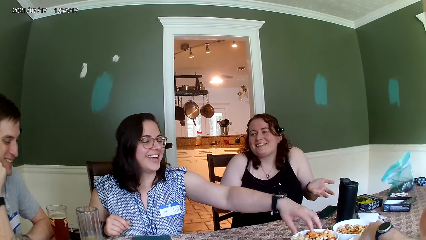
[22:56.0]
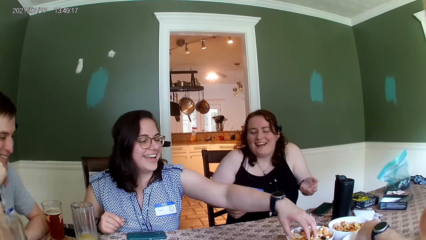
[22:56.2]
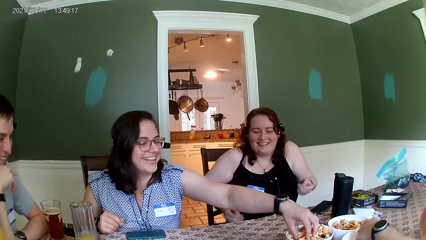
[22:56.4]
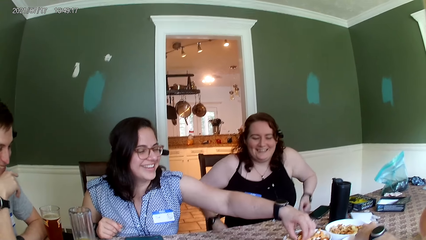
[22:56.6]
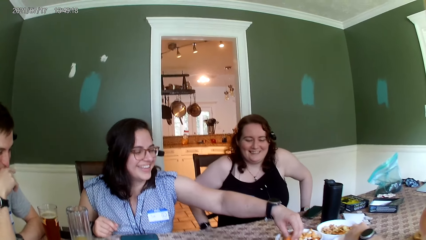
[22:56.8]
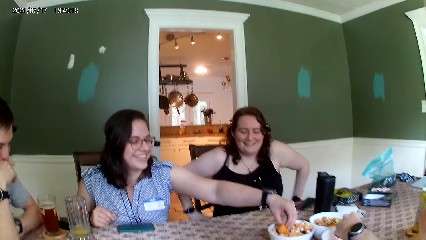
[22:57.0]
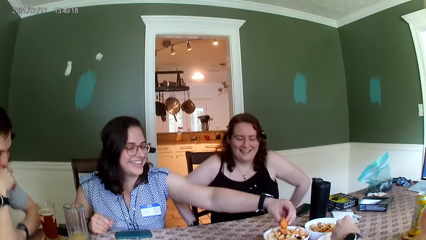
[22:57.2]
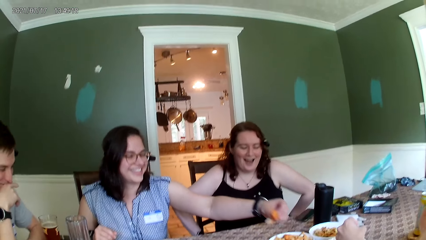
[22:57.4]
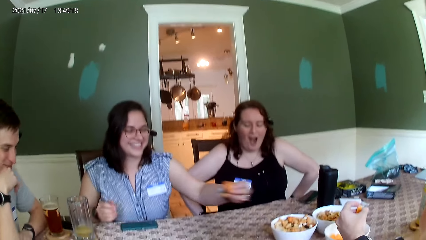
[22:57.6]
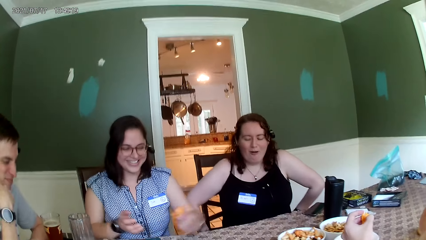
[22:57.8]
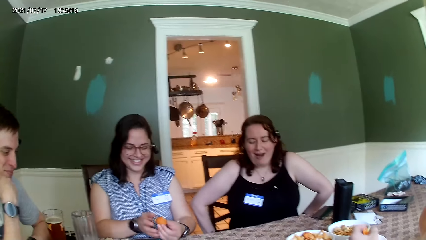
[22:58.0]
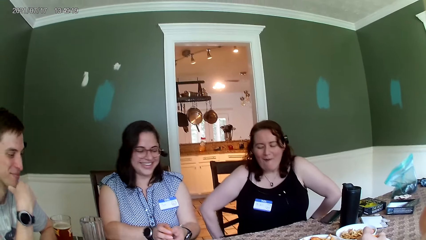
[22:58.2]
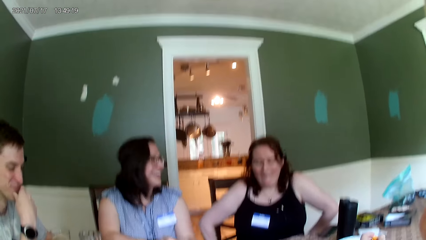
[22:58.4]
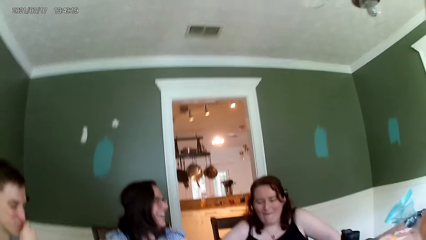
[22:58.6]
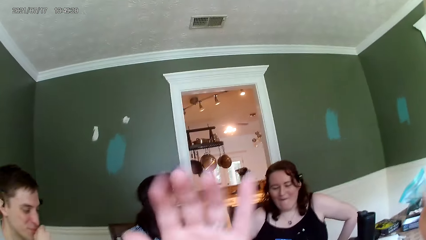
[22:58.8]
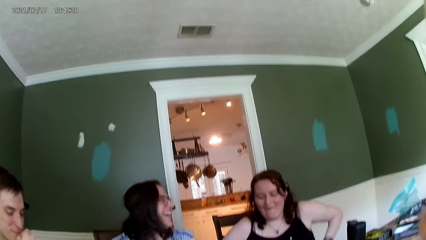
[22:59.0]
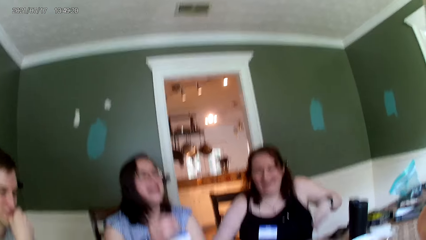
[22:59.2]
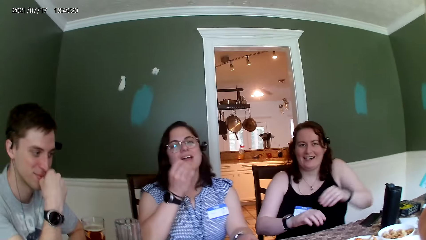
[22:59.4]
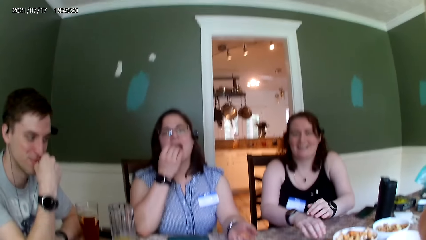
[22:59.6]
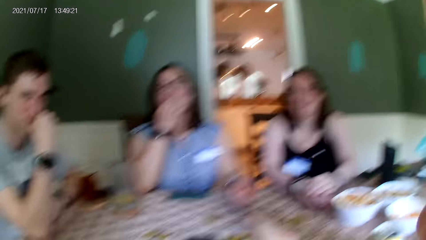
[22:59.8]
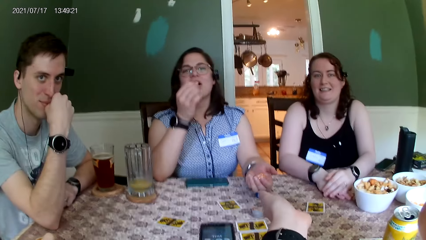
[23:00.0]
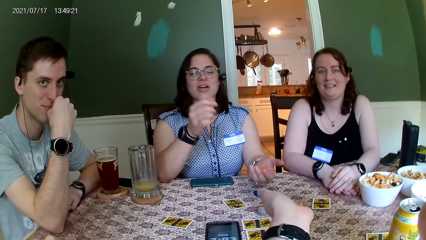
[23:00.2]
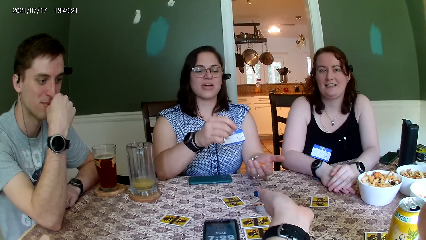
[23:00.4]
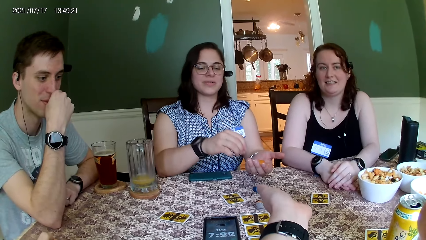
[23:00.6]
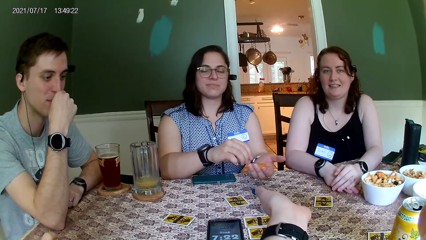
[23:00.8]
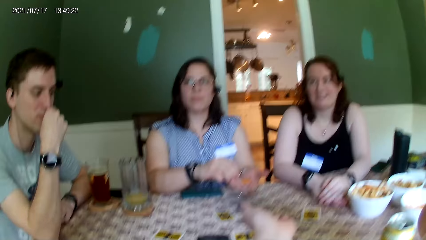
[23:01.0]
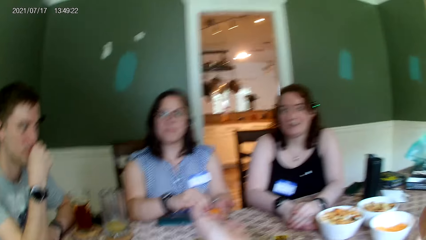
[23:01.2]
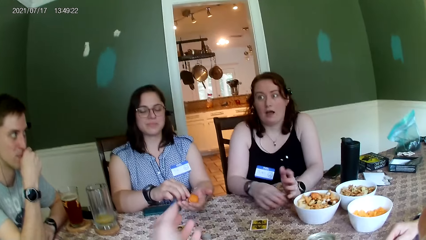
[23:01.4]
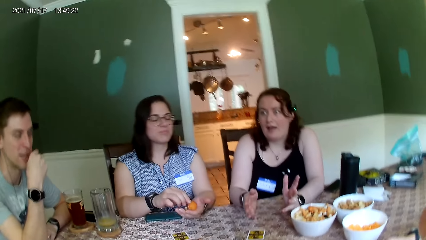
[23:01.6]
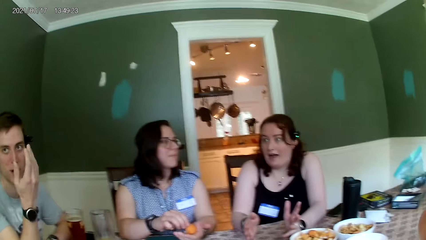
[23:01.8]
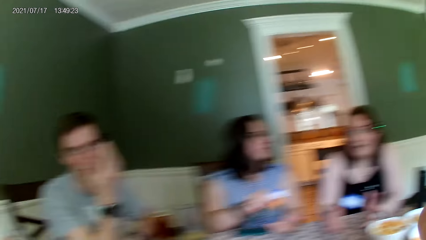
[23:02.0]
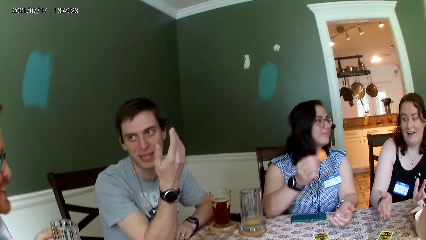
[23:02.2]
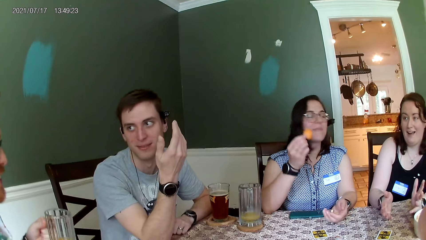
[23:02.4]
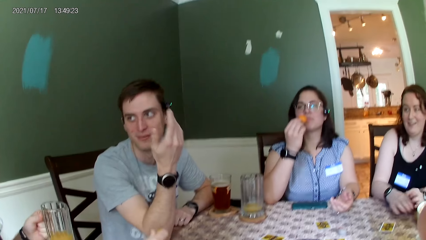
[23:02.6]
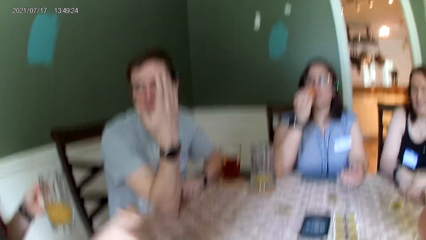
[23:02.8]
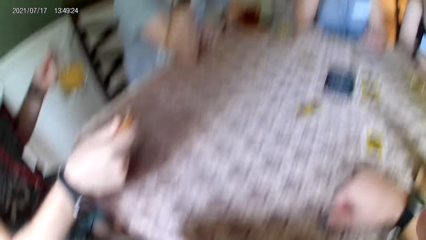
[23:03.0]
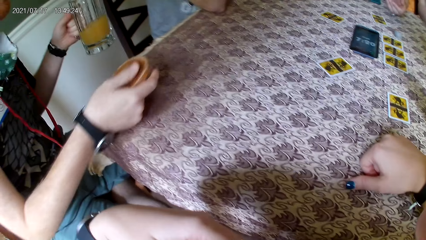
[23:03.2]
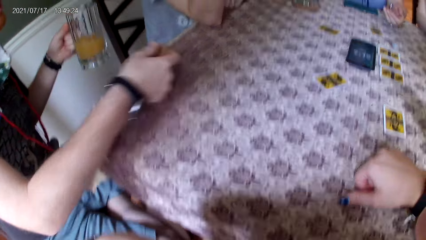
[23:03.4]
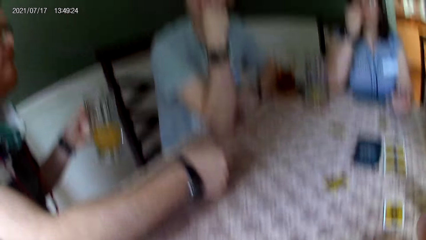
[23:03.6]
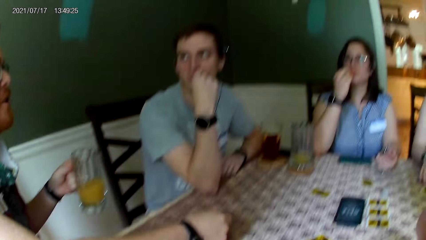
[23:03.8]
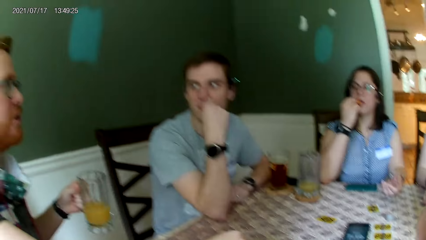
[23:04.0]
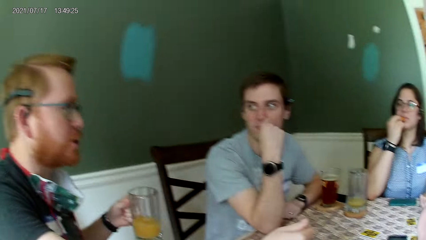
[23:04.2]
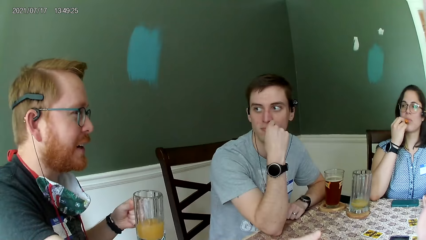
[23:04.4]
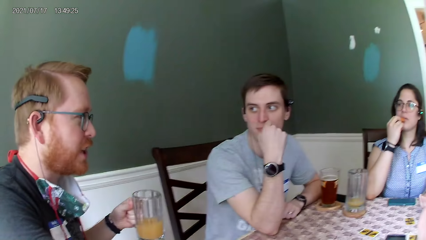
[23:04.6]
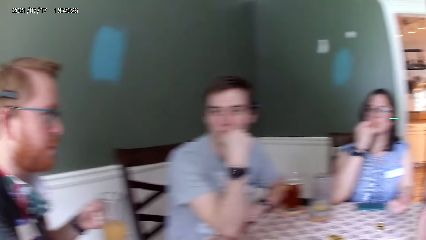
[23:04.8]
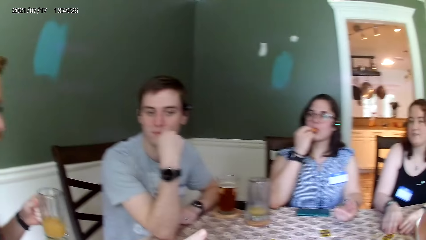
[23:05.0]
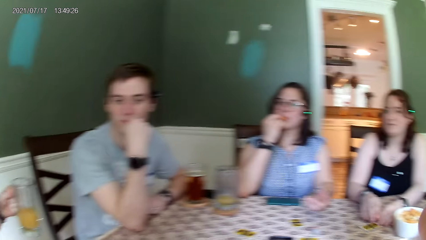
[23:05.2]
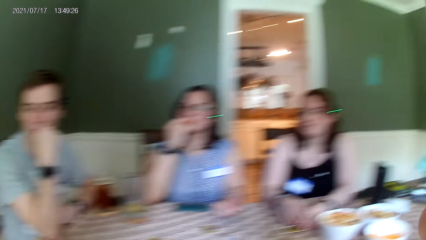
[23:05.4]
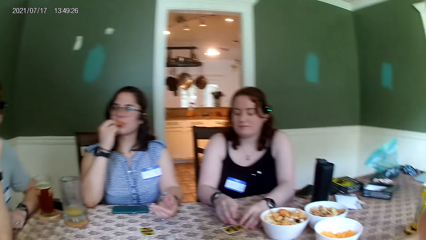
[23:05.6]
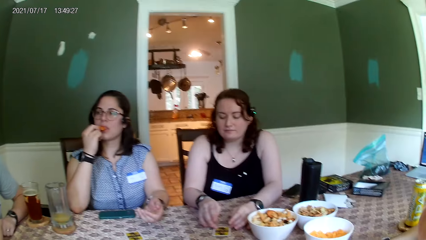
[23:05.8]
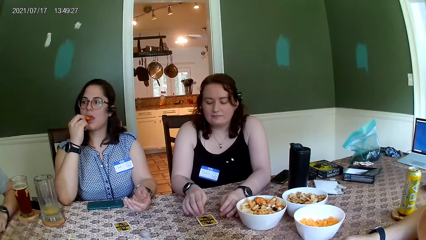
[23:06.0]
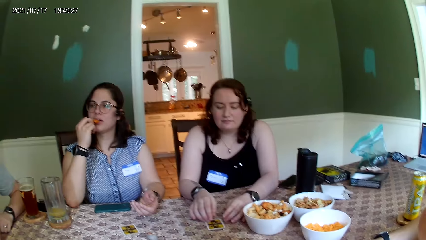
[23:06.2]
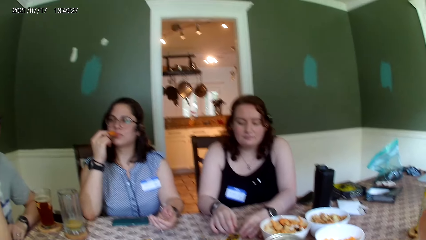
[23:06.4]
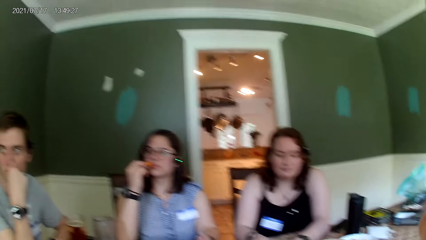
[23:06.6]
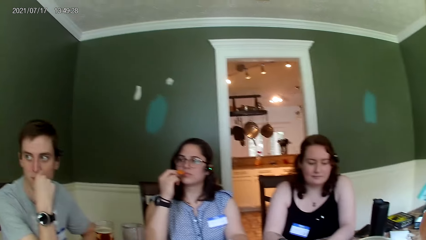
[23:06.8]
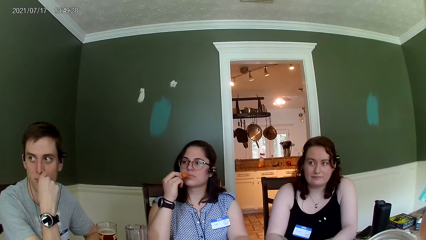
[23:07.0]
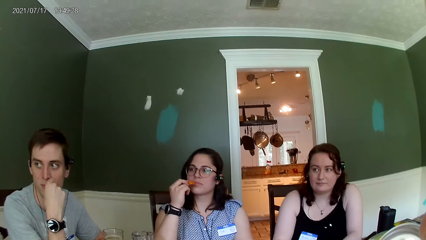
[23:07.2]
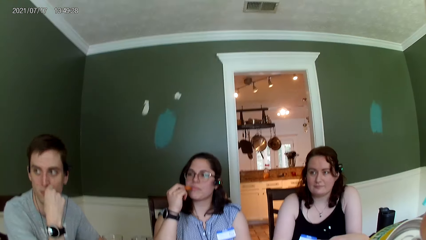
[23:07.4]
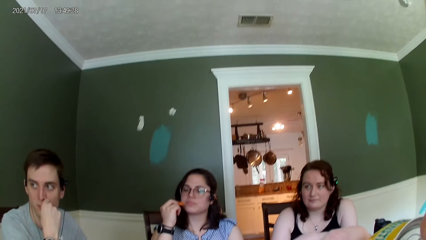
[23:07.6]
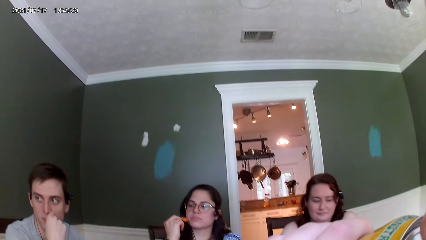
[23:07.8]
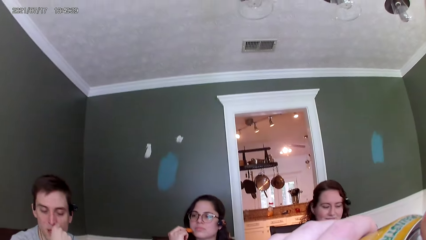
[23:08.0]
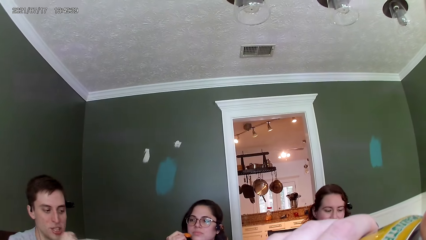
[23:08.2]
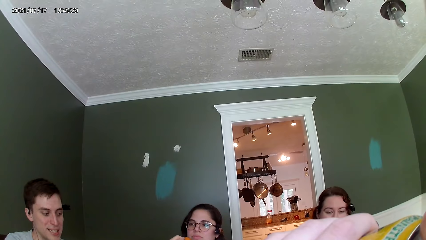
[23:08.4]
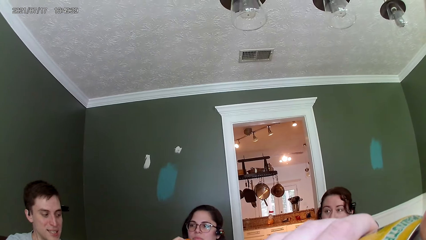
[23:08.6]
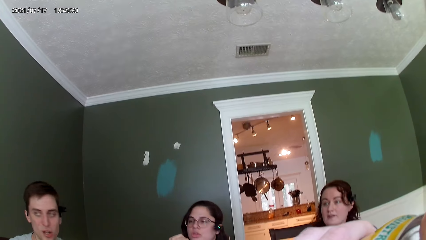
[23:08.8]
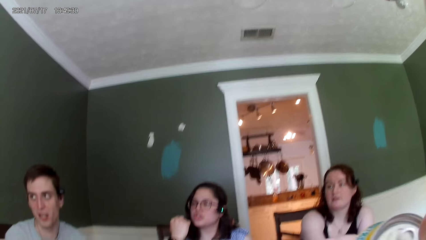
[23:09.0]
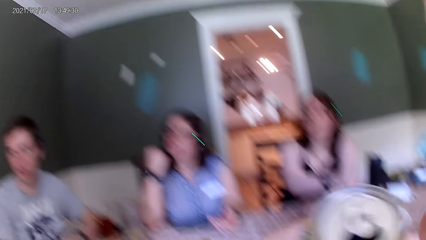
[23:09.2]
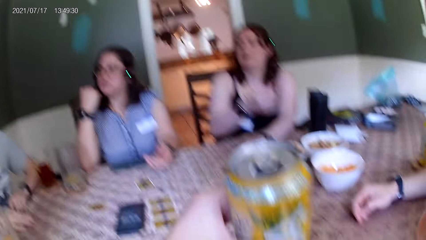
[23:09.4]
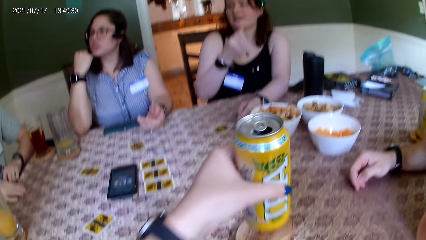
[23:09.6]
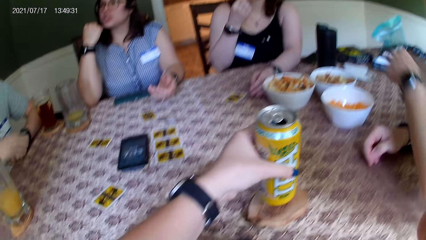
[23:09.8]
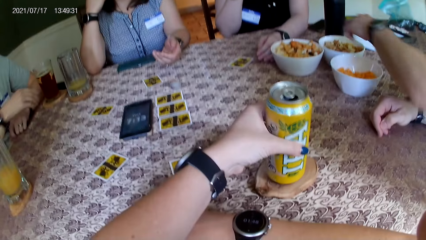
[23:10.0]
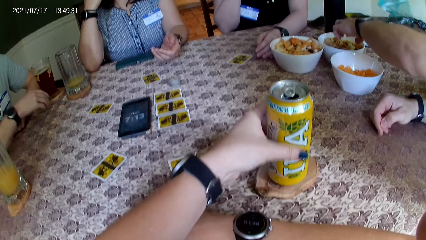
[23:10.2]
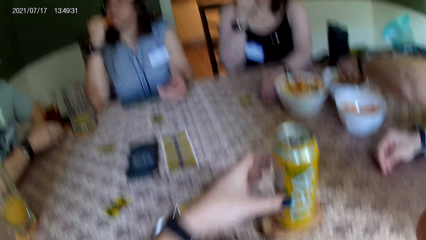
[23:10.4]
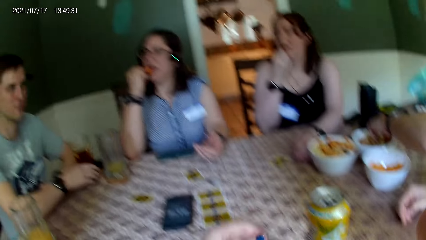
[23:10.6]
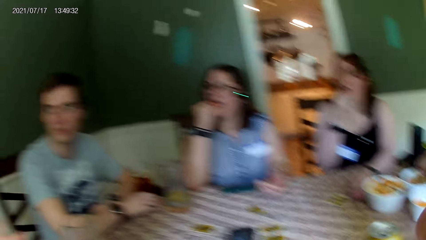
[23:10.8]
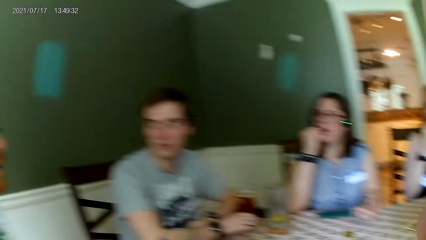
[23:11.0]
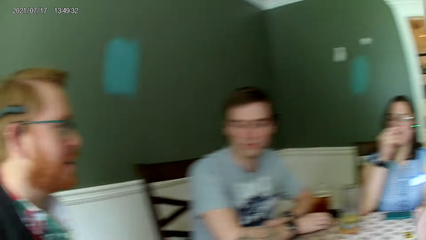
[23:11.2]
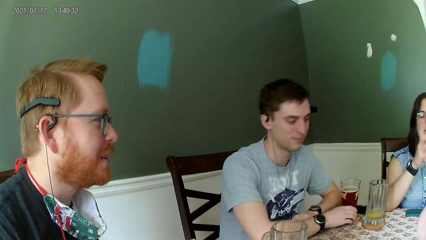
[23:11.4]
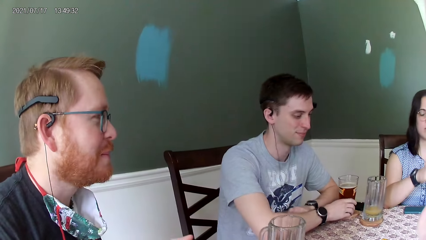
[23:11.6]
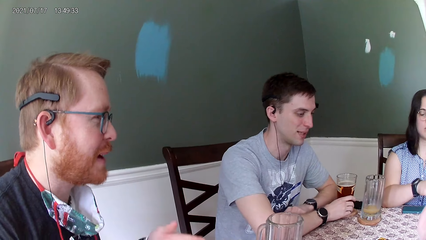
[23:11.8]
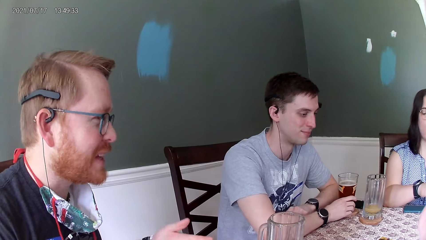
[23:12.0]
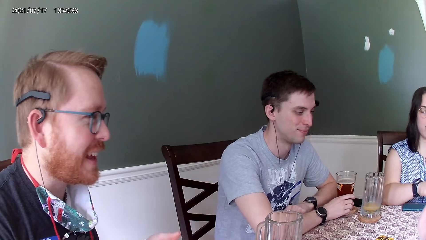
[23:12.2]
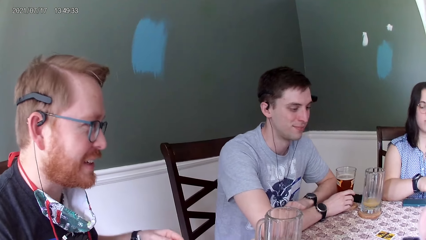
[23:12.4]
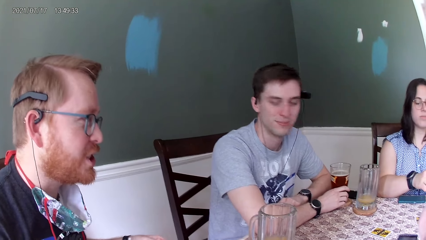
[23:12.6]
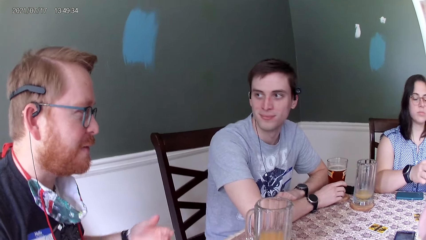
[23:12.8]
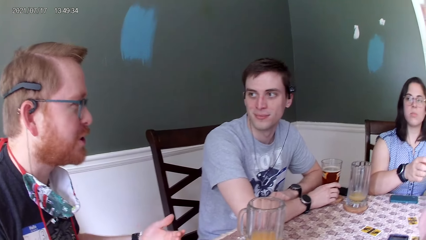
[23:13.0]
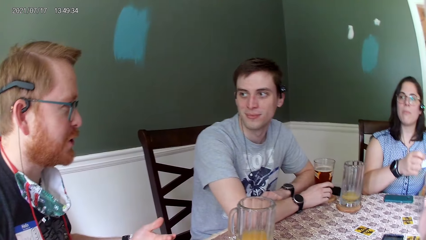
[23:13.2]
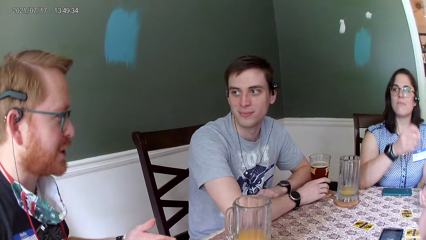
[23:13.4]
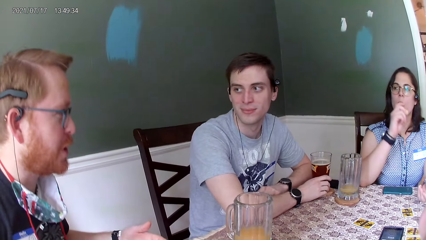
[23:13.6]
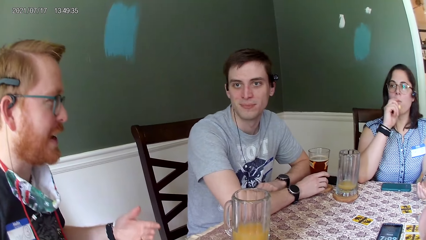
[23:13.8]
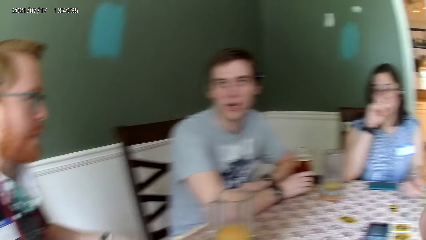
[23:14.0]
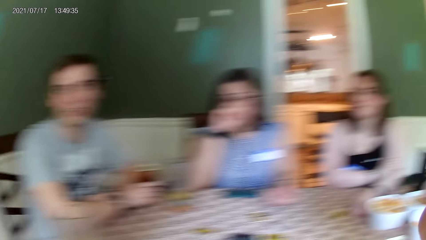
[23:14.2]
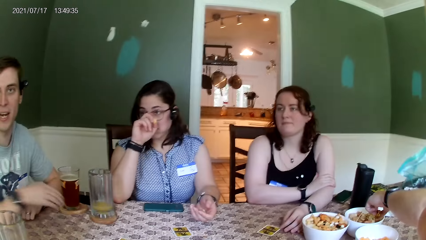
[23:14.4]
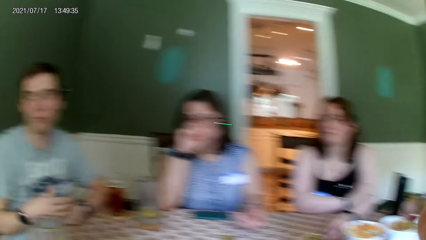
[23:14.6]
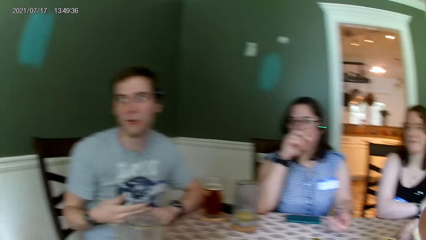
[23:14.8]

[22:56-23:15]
A woman takes a cookie from a bowl on the table with her left hand. The camera wearer looks at a person. The woman passes the cookie from her left hand to her right hand. The camera wearer moves a hand. A man interacts with the group of people at the table. The woman eats the cookie in her right hand. The camera wearer places the left hand on the table for the person. The woman takes the cookie in her left hand with her right hand. The camera wearer looks at another person. She looks at a third person. The man drops a palette on the table with his right hand. The camera wearer listens to the third person. She drinks from a can bottle in her right hand. She drops the can bottle on the table with her left hand. Another man places his left hand in a bowl. The woman eats the cookie in her right hand. The camera wearer looks at the third person and listens to the third person.
